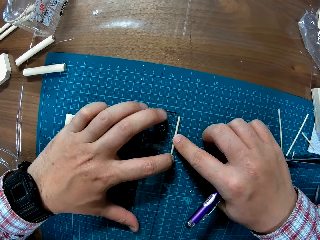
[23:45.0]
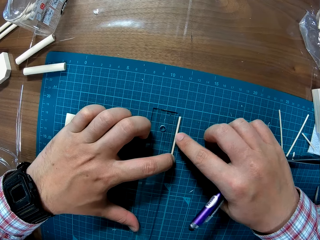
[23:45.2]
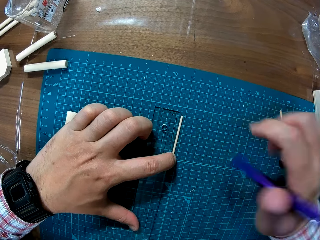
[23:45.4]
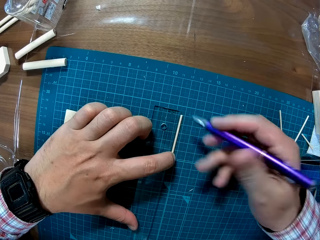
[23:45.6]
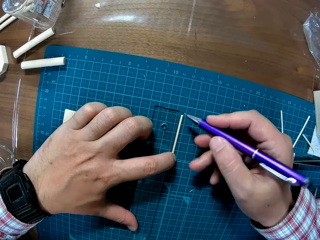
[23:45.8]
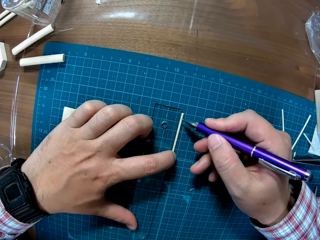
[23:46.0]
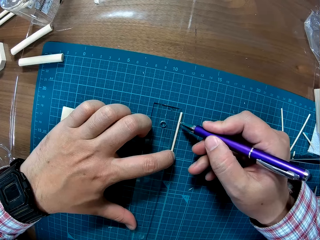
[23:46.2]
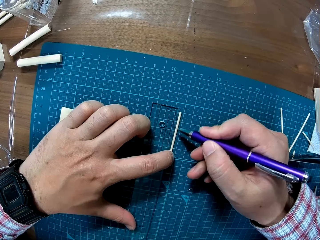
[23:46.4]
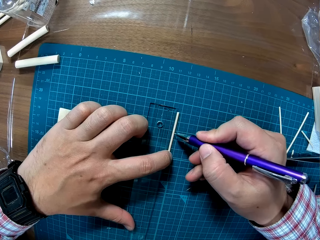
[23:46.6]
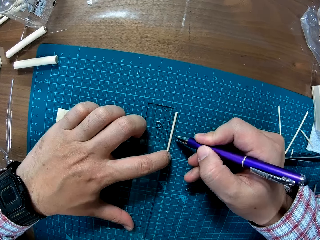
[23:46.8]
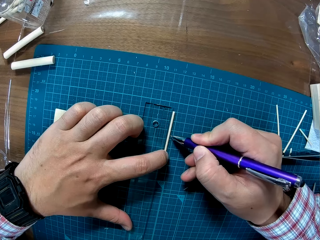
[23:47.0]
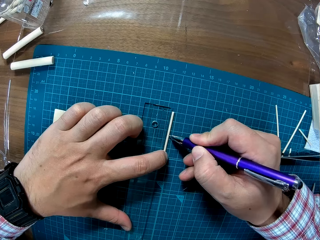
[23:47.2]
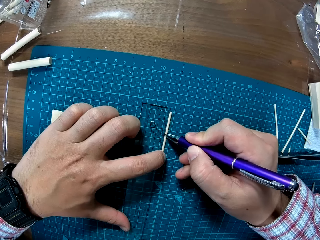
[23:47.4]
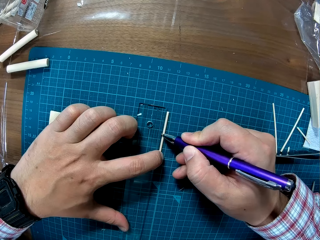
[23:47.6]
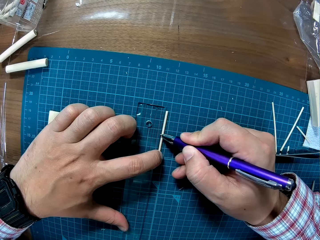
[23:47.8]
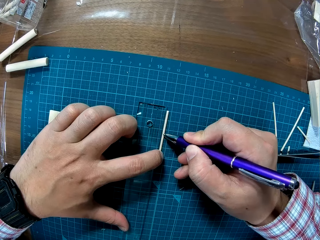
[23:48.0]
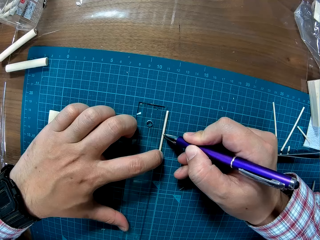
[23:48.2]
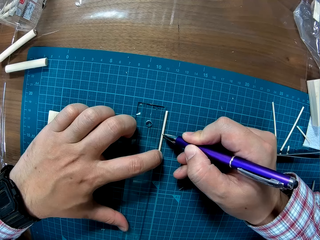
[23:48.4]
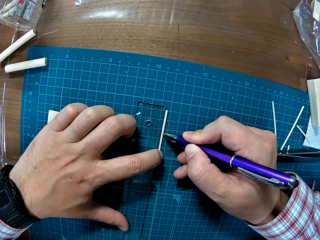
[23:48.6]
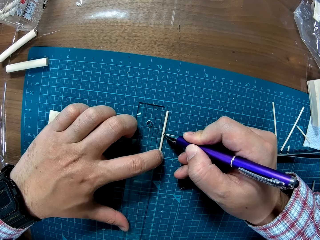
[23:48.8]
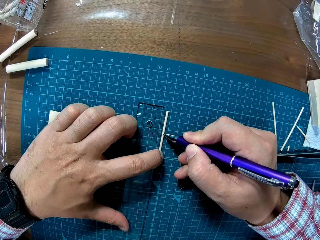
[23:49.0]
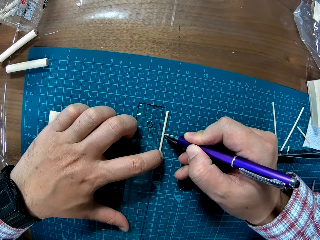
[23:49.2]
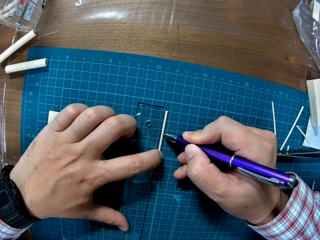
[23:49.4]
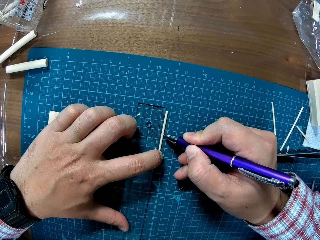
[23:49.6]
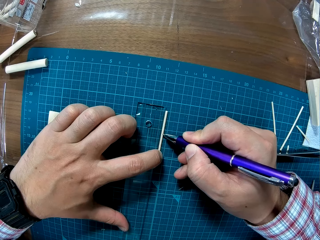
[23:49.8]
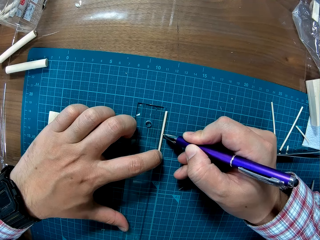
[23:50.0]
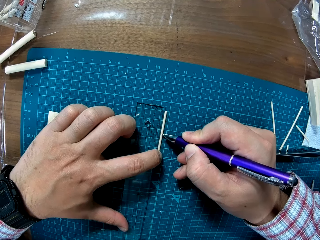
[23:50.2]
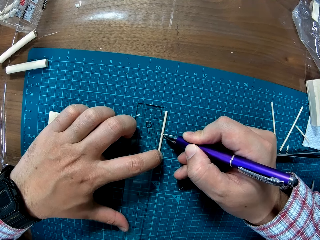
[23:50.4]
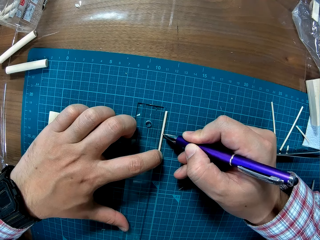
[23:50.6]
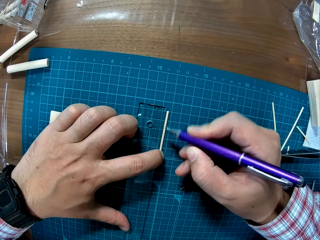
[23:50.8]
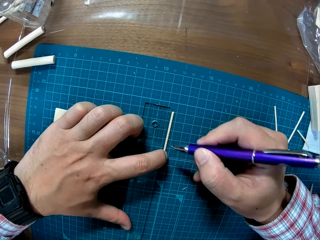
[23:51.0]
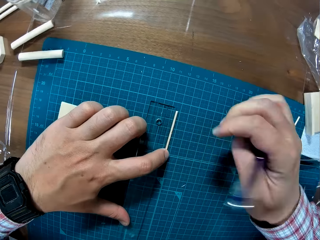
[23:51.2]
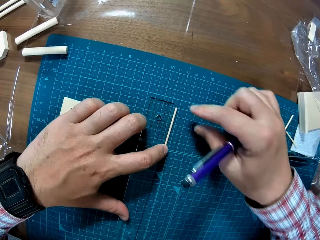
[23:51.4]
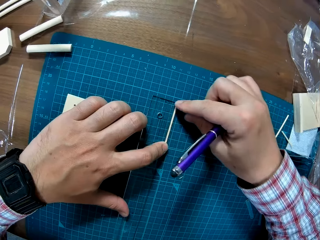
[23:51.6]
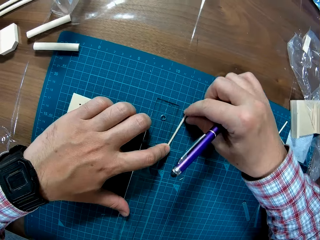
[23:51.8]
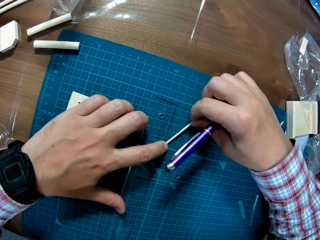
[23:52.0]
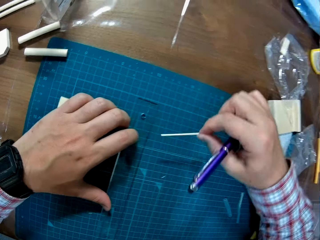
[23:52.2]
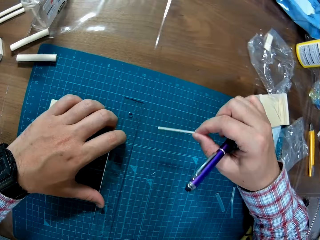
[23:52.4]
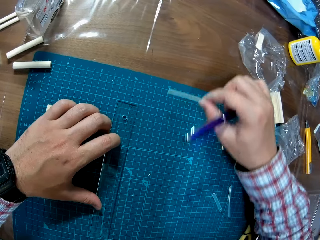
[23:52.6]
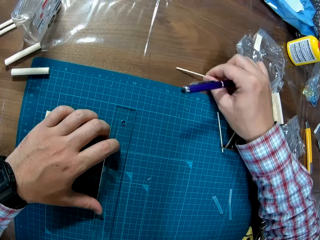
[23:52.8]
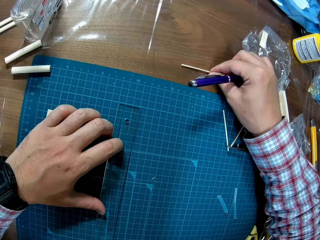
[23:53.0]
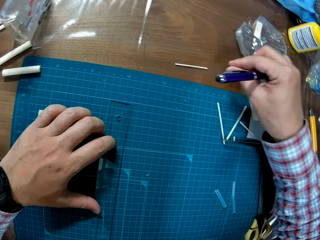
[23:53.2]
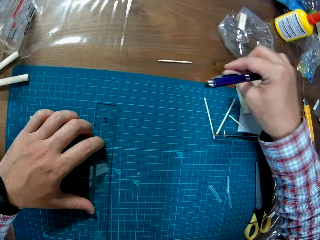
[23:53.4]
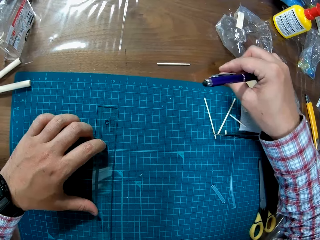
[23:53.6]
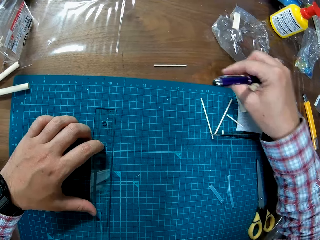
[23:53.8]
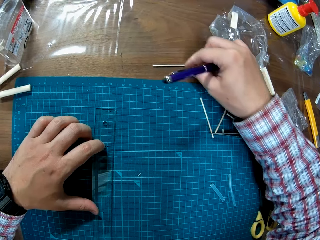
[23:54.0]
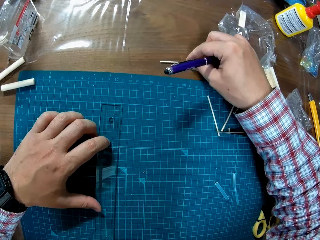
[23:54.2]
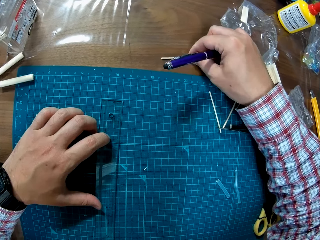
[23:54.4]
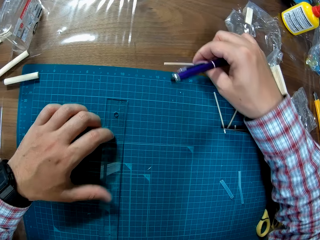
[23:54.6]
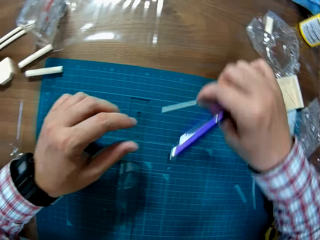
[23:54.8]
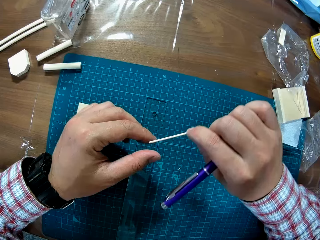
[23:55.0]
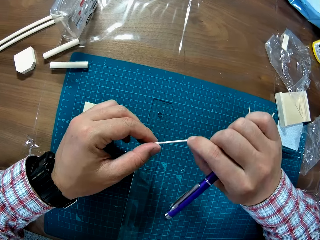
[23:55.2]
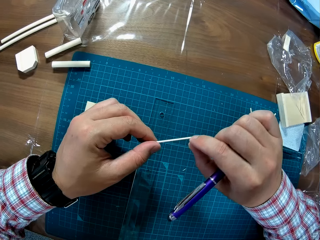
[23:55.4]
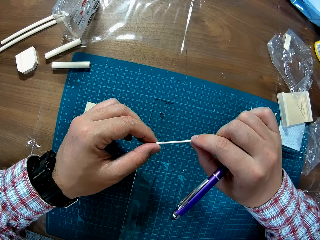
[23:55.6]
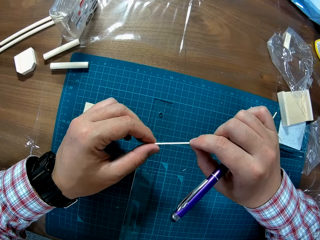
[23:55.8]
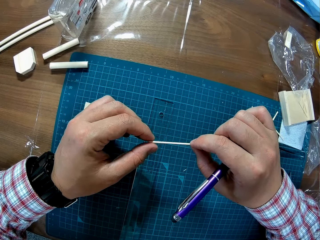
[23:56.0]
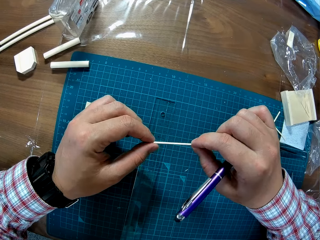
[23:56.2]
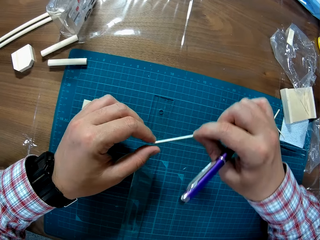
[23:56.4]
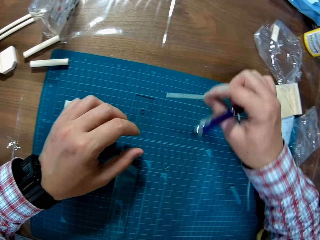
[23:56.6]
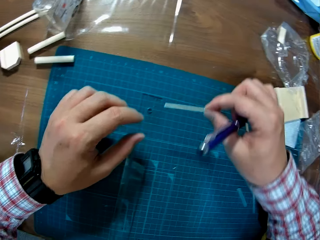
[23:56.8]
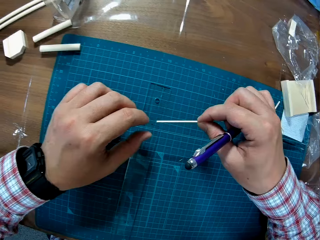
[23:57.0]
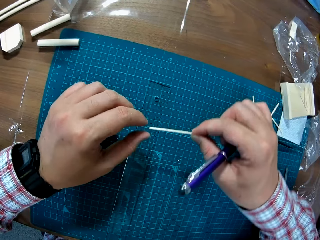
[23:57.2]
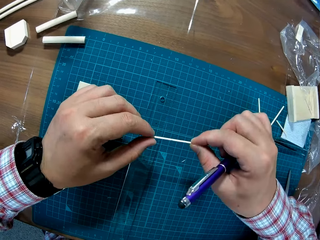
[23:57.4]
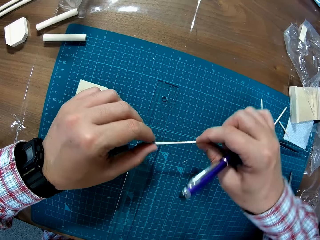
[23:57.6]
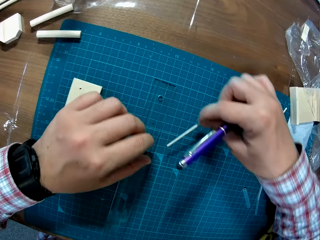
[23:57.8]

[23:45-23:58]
The camera wearer marks the modelling material. He draws a line close to the tiny wooden stick with the ball pen in his right hand. He removes the tiny wooden stick from the sheet. He places the tiny wooden stick on the table with his right hand. He picks up the tiny wooden stick from the table. He holds the tiny wooden stick with both hands.

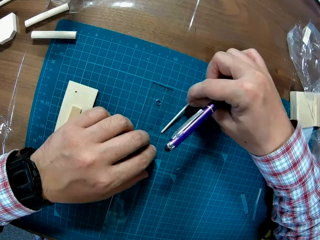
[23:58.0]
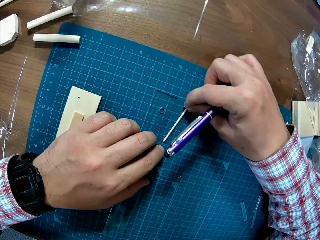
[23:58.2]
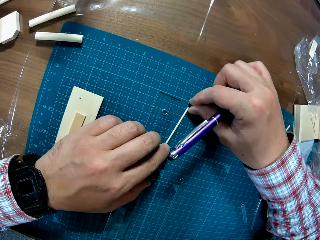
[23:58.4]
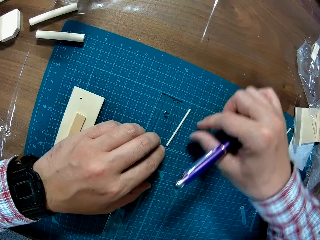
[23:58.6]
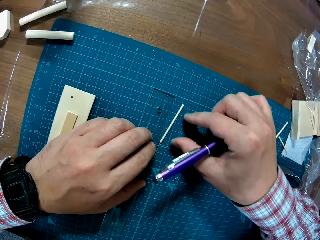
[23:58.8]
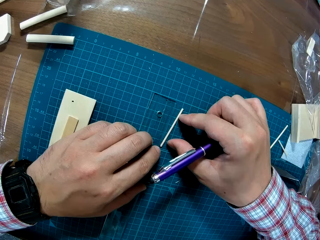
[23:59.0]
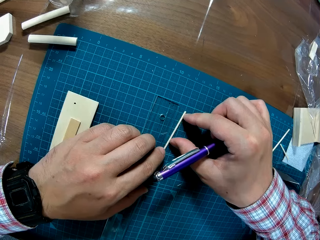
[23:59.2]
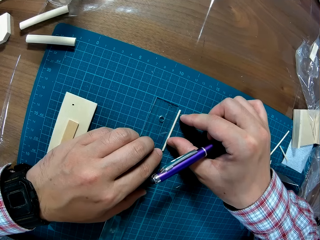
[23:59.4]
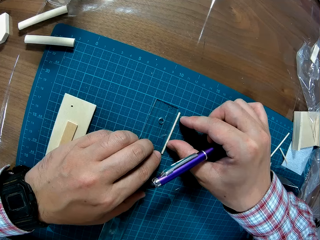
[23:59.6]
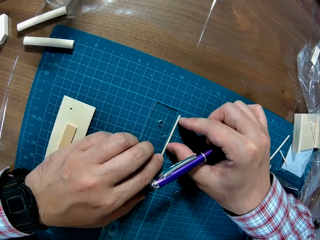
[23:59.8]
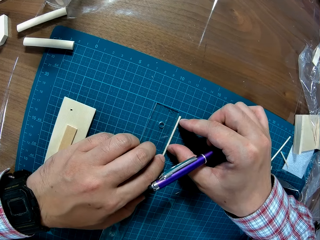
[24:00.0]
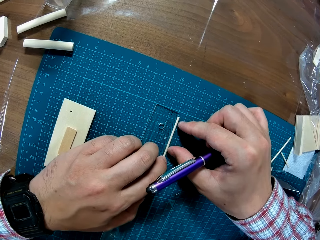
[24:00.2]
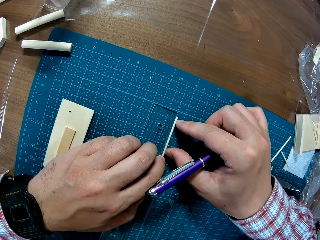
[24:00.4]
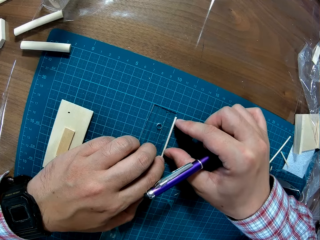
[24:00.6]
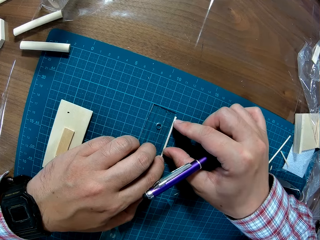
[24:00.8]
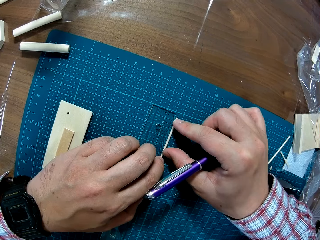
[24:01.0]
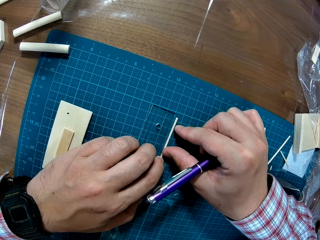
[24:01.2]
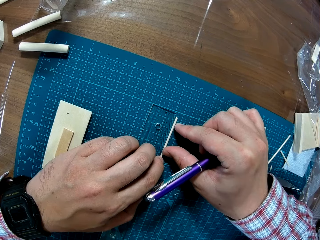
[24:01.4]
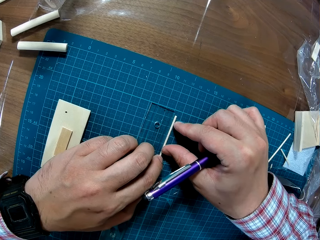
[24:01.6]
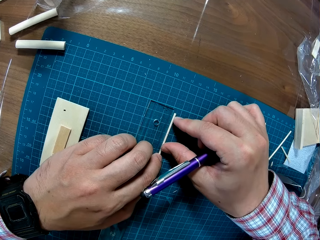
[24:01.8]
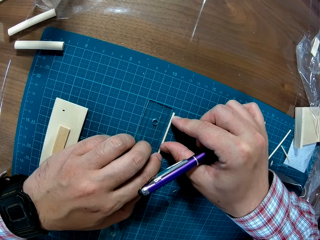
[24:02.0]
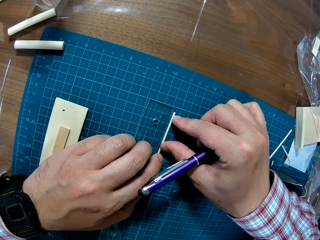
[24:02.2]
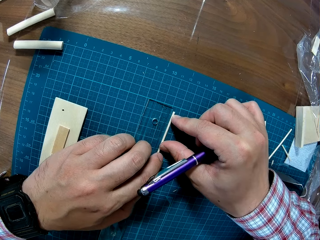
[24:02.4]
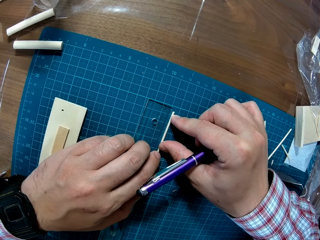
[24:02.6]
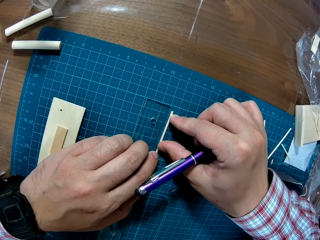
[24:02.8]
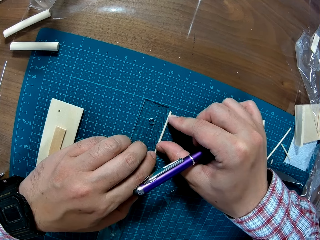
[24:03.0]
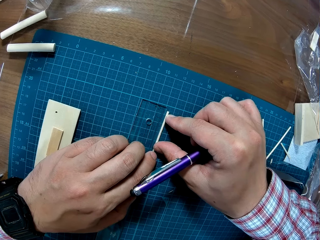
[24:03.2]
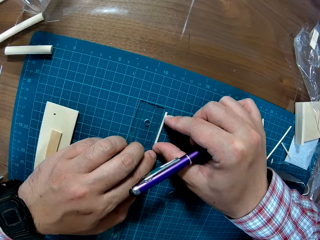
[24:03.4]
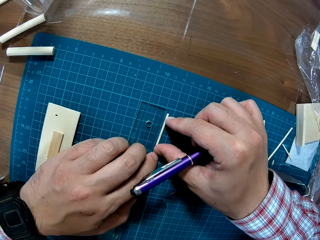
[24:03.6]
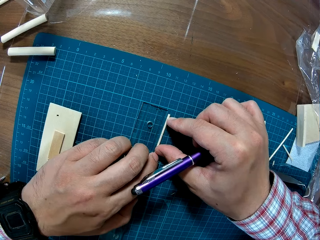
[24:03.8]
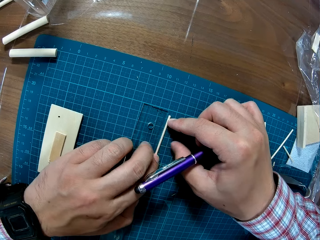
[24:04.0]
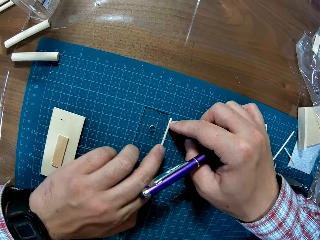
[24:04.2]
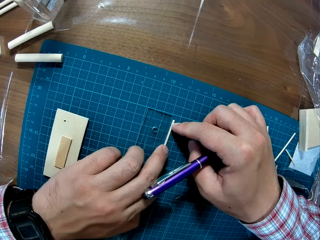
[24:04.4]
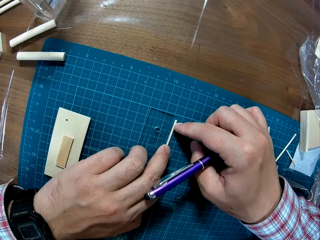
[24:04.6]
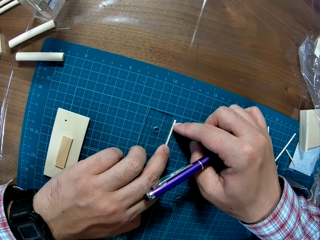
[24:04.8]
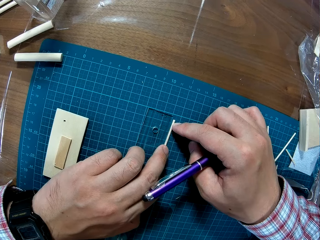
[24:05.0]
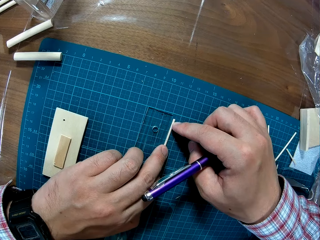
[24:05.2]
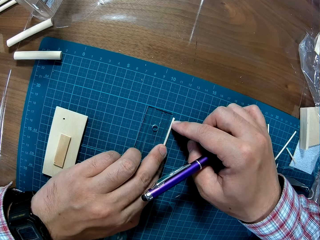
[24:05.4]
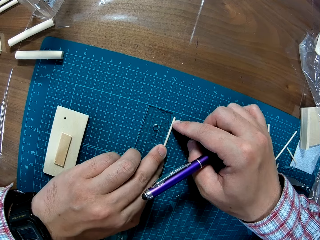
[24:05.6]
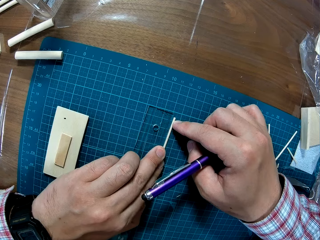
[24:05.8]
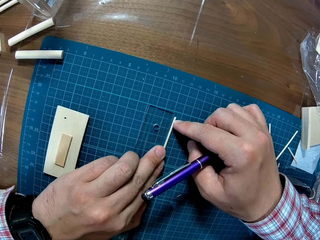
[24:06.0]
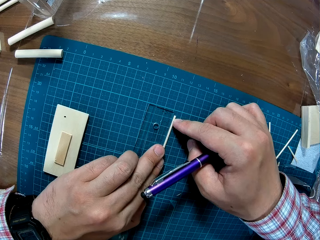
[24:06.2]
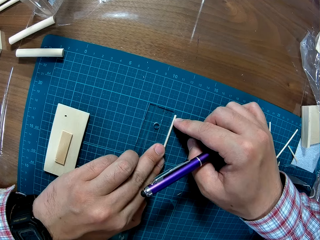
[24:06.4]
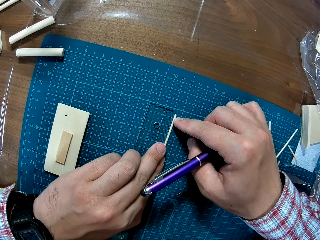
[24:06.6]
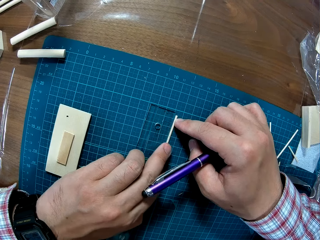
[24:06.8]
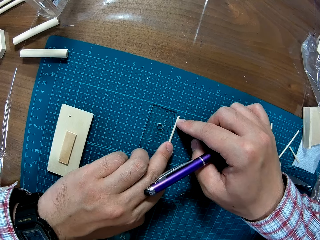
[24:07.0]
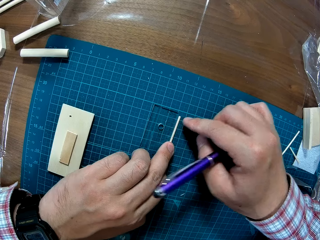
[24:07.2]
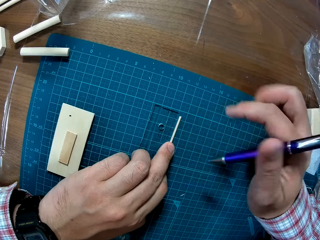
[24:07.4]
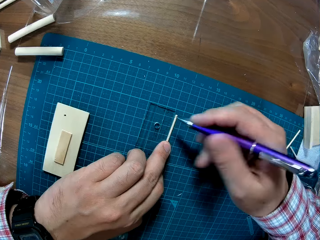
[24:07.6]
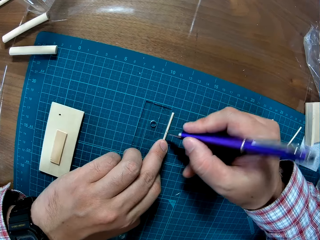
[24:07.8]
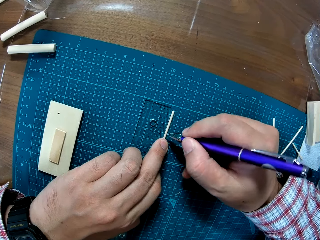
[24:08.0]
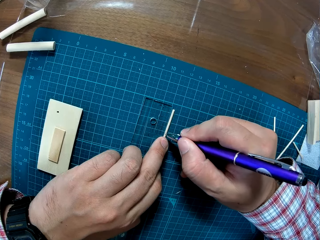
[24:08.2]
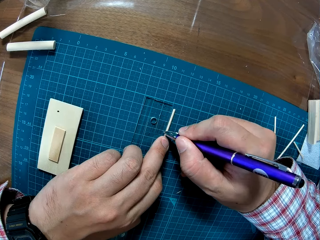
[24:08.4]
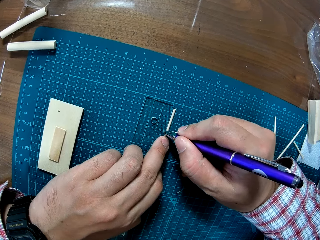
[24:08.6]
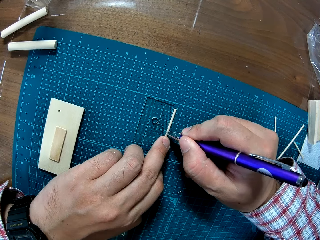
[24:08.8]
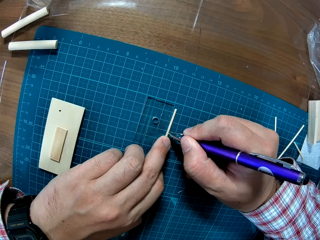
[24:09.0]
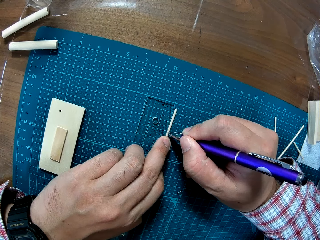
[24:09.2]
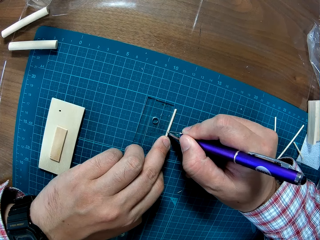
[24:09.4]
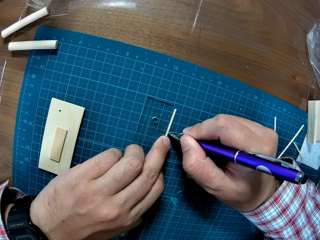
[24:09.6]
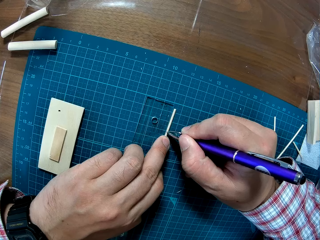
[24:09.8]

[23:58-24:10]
The camera wearer measures the modelling material again. They place the tiny wooden stick close to the ruler on the sheet. They make a mark on the tiny wooden stick with the ball pen.
